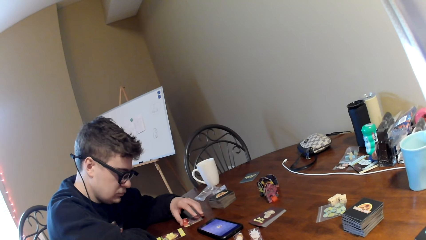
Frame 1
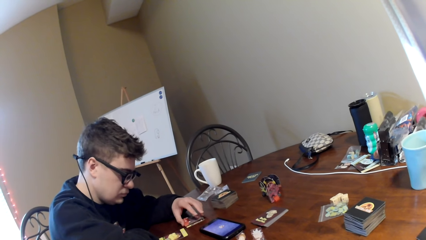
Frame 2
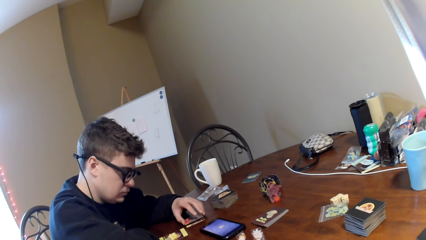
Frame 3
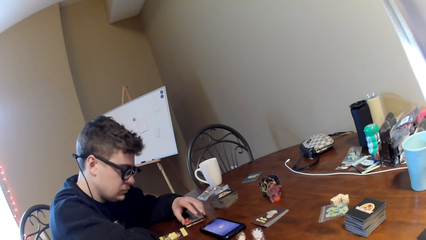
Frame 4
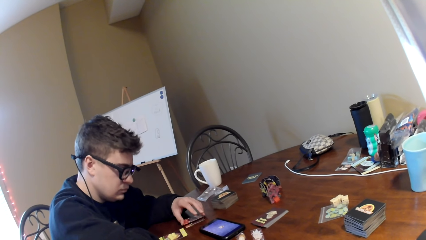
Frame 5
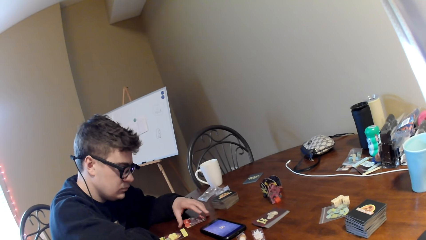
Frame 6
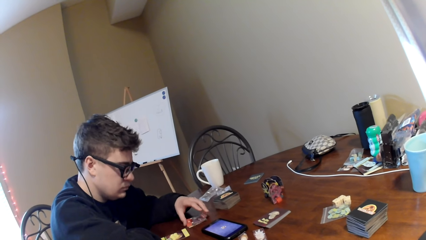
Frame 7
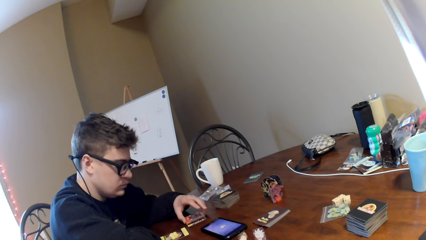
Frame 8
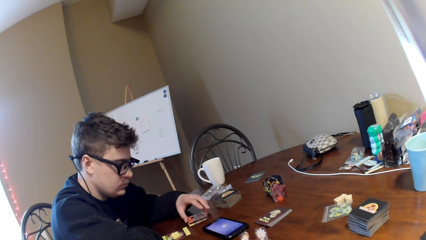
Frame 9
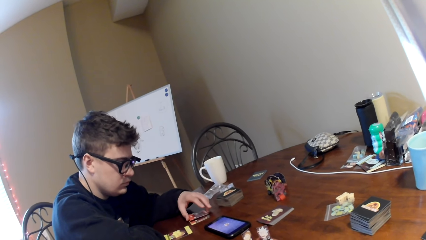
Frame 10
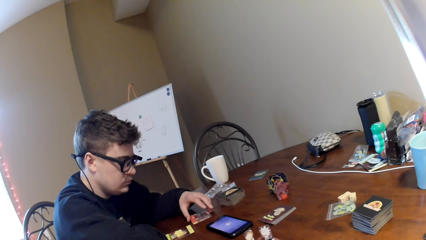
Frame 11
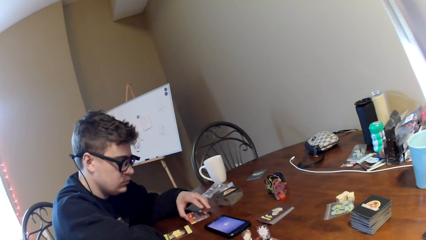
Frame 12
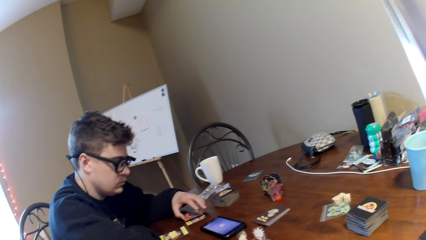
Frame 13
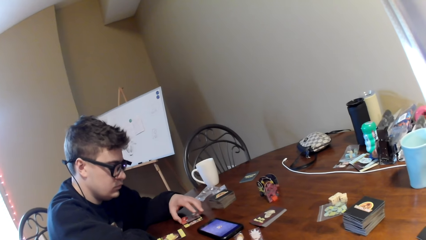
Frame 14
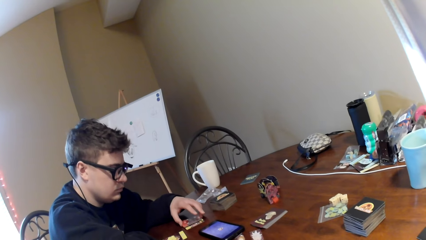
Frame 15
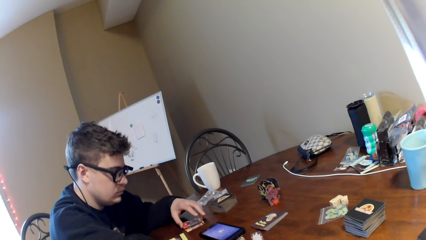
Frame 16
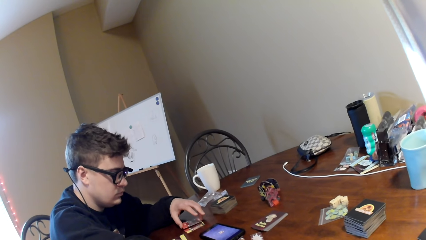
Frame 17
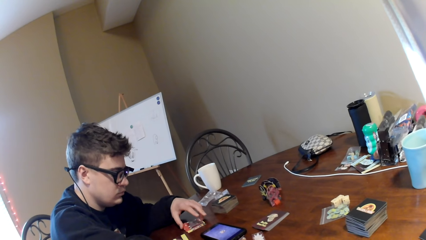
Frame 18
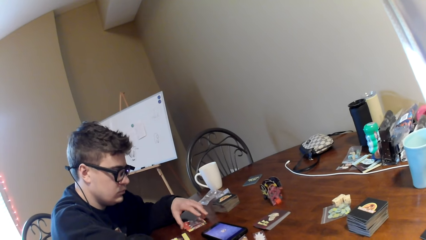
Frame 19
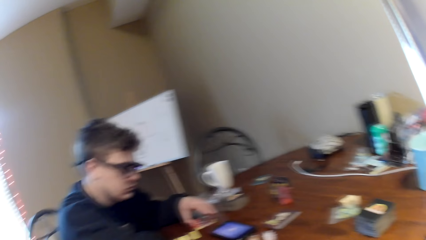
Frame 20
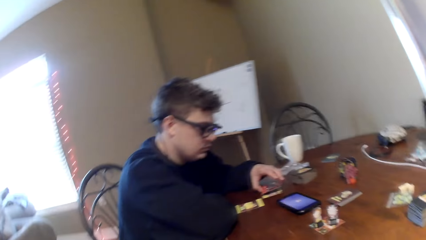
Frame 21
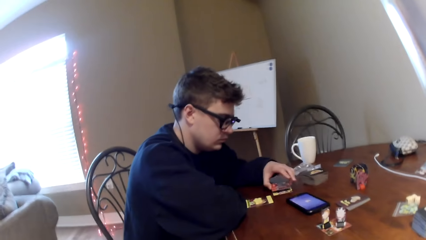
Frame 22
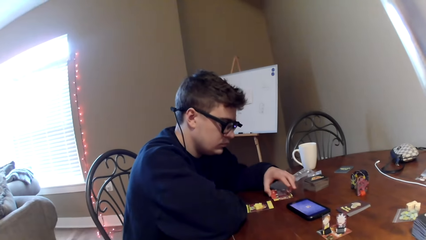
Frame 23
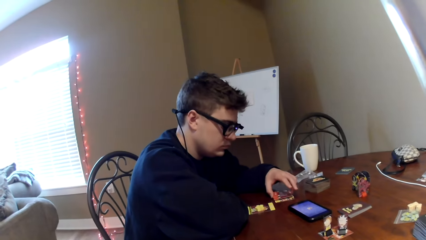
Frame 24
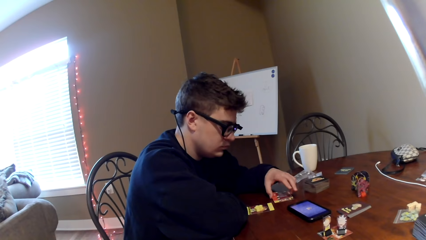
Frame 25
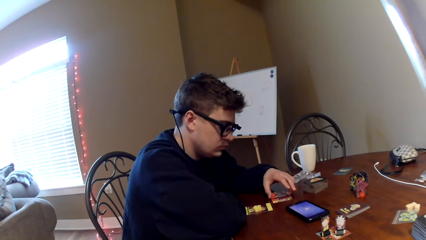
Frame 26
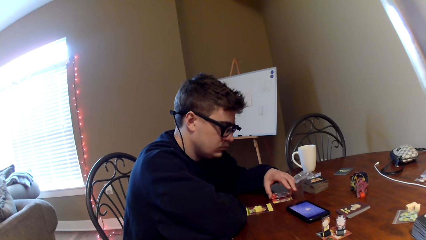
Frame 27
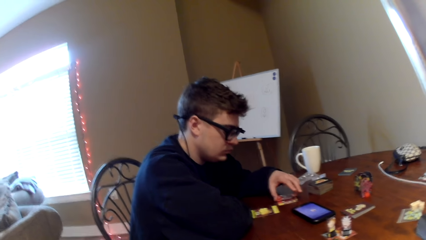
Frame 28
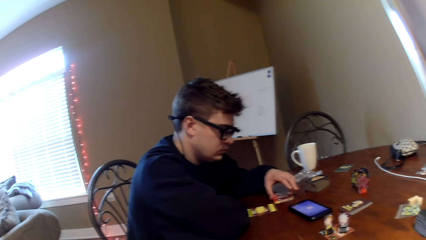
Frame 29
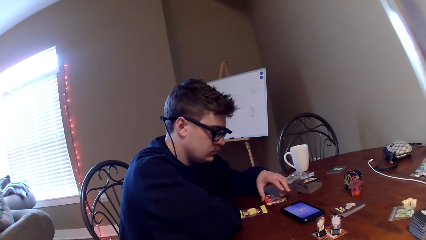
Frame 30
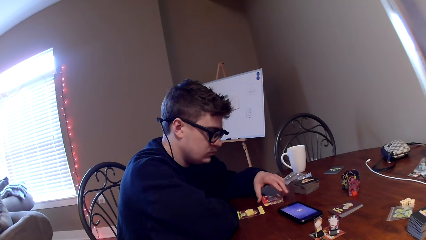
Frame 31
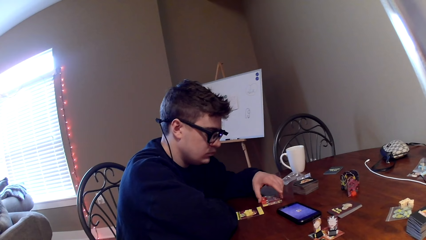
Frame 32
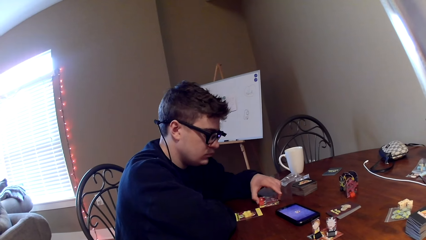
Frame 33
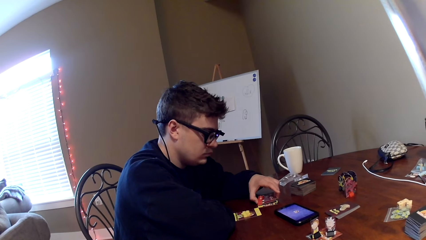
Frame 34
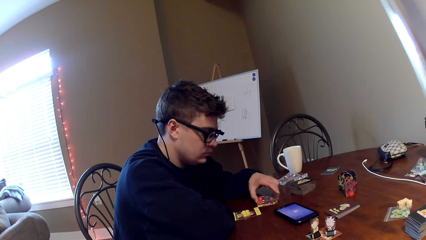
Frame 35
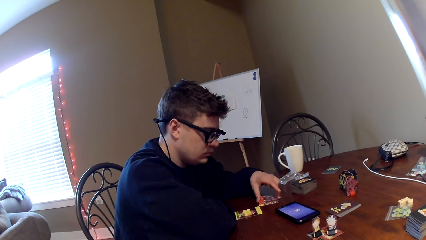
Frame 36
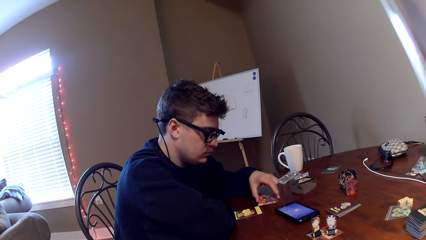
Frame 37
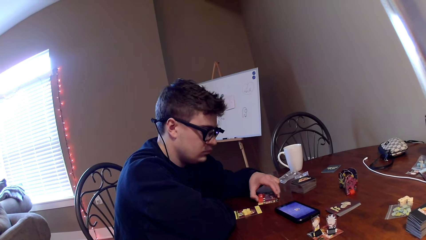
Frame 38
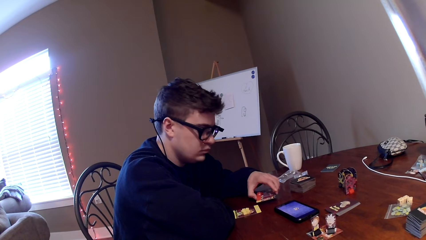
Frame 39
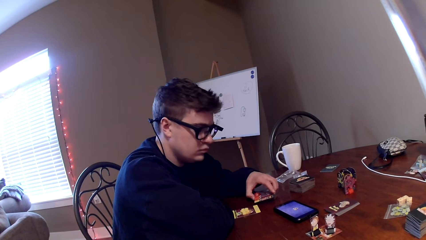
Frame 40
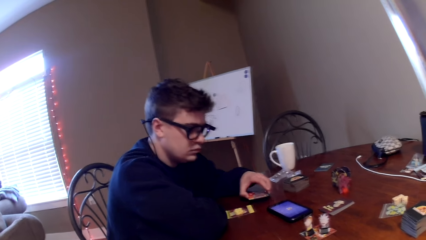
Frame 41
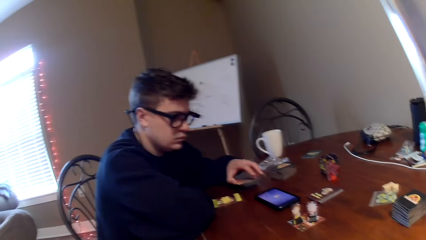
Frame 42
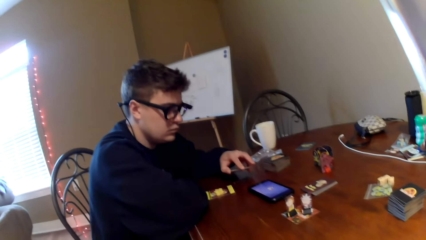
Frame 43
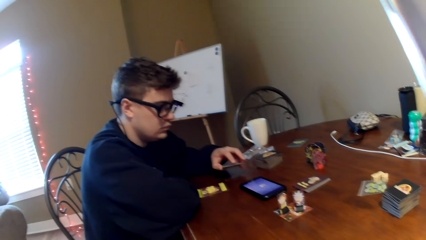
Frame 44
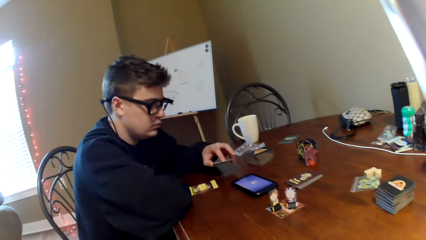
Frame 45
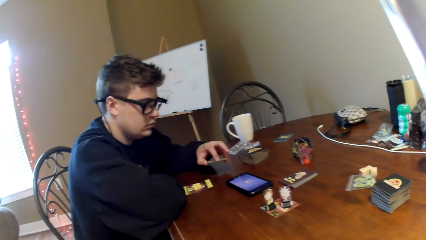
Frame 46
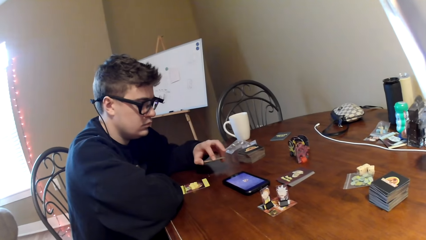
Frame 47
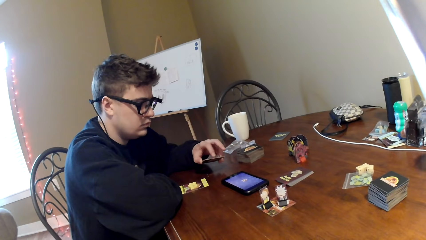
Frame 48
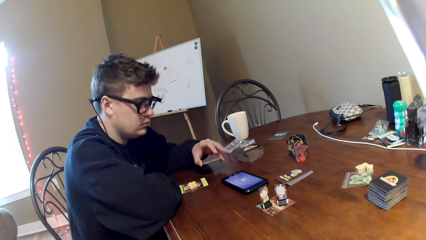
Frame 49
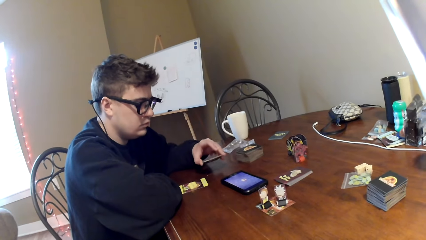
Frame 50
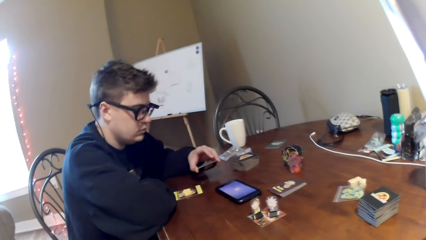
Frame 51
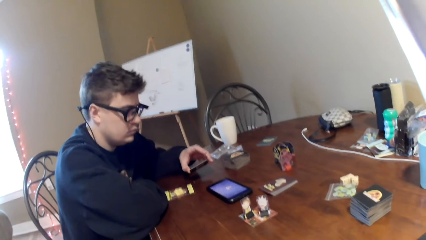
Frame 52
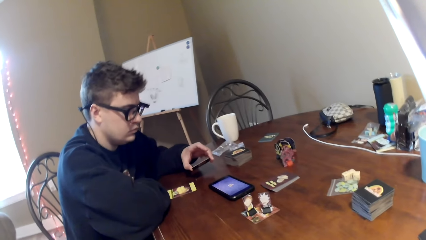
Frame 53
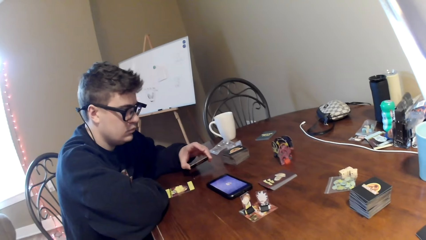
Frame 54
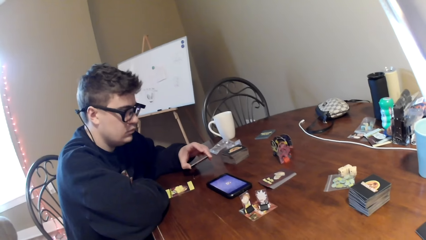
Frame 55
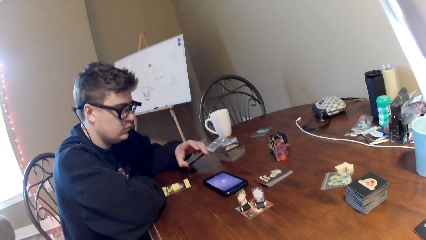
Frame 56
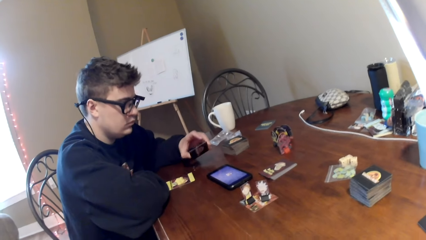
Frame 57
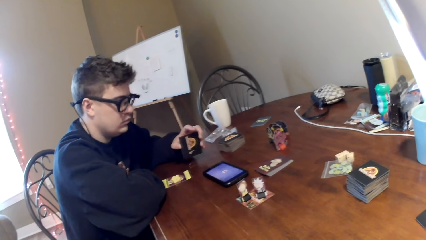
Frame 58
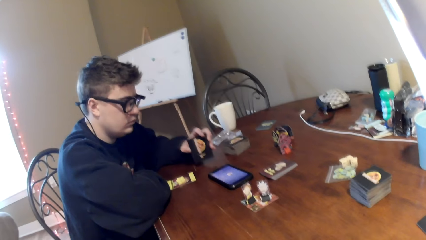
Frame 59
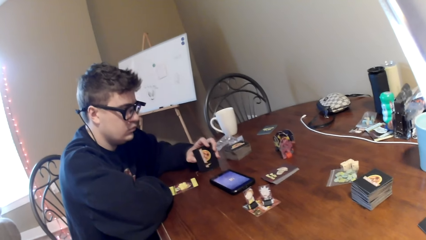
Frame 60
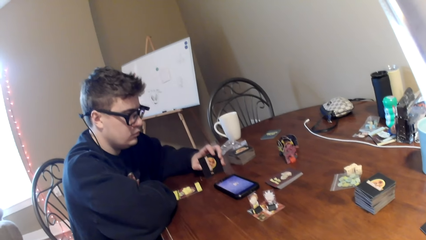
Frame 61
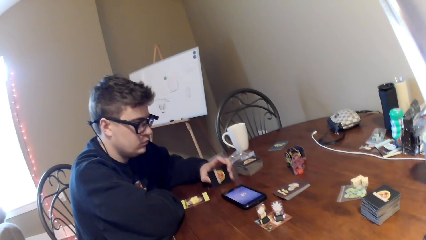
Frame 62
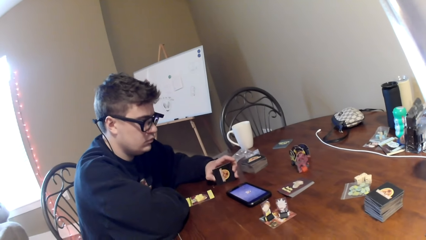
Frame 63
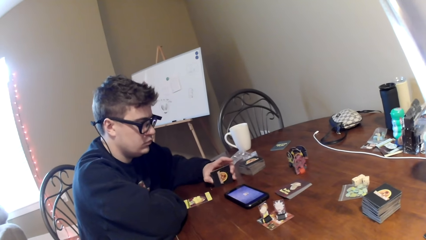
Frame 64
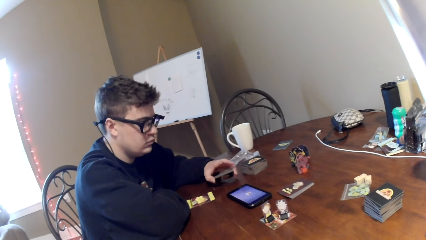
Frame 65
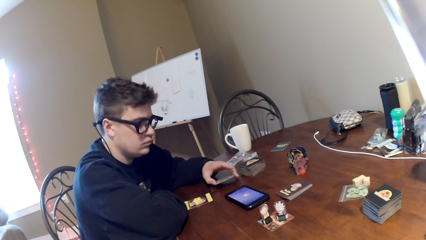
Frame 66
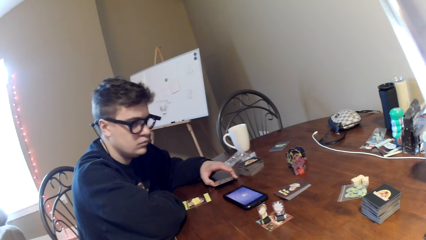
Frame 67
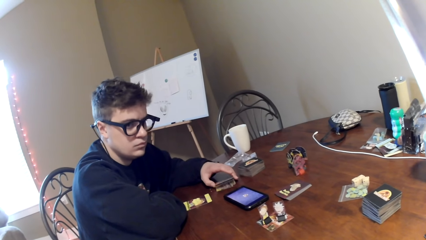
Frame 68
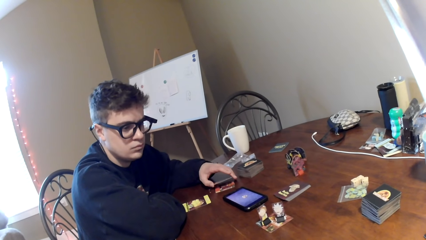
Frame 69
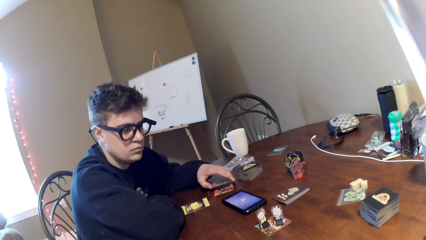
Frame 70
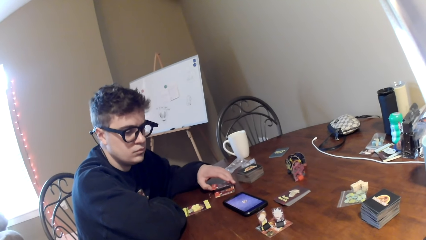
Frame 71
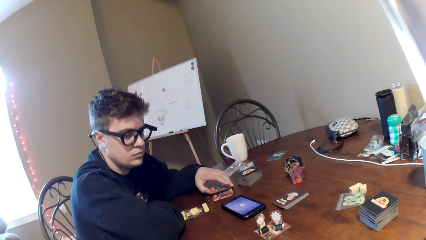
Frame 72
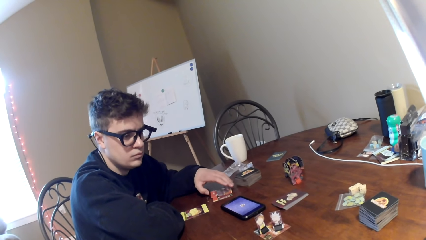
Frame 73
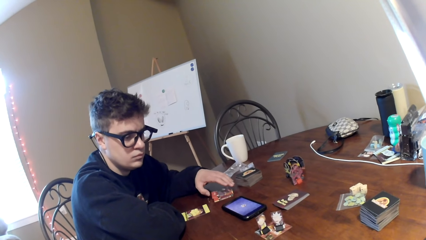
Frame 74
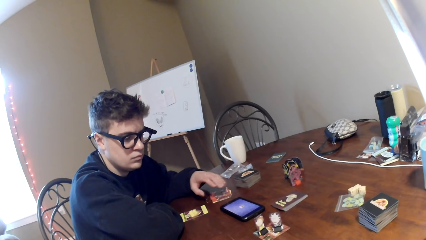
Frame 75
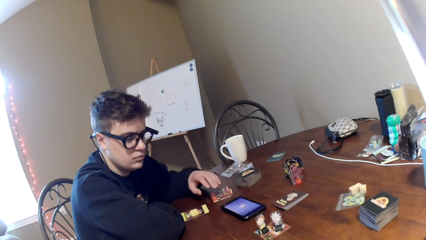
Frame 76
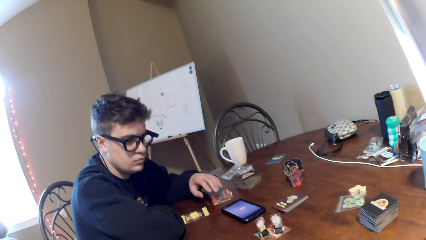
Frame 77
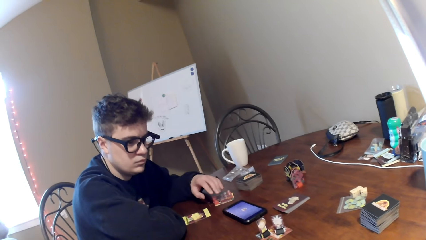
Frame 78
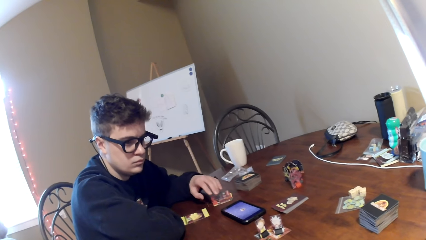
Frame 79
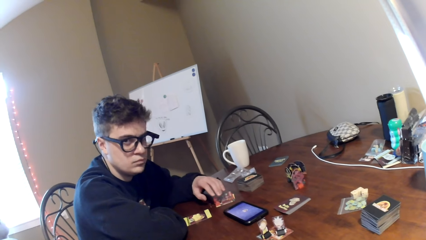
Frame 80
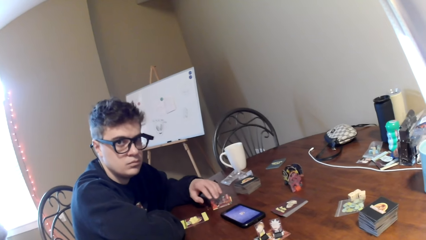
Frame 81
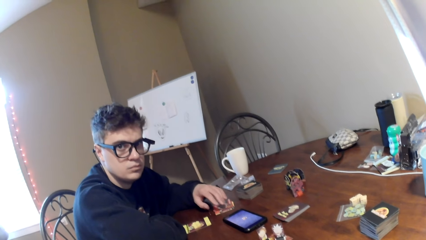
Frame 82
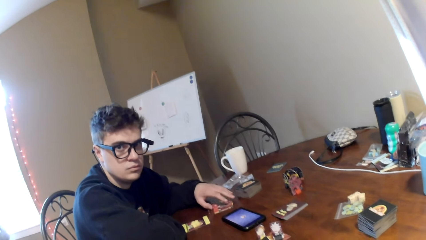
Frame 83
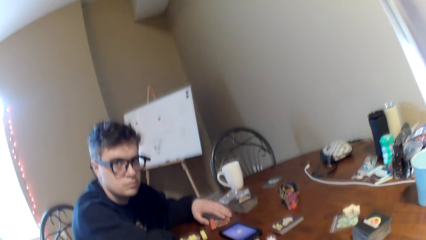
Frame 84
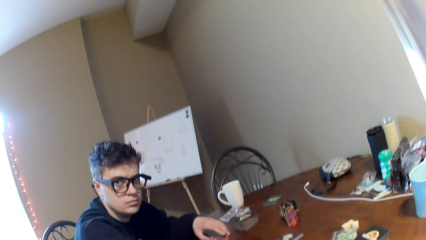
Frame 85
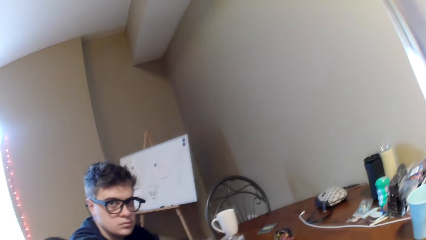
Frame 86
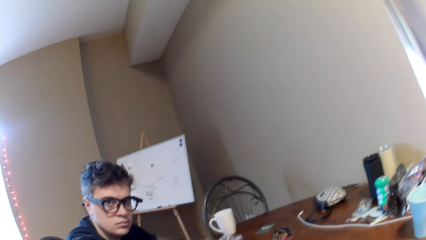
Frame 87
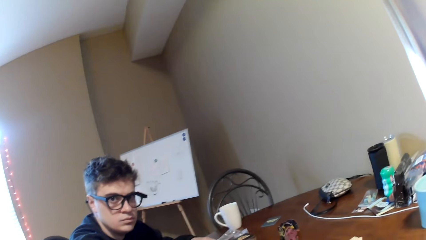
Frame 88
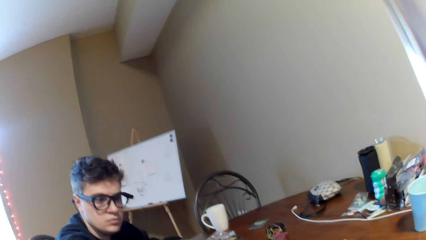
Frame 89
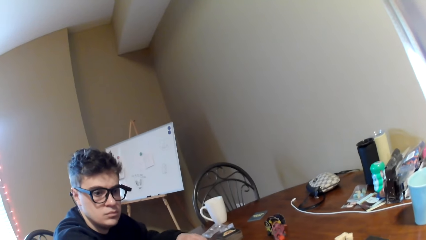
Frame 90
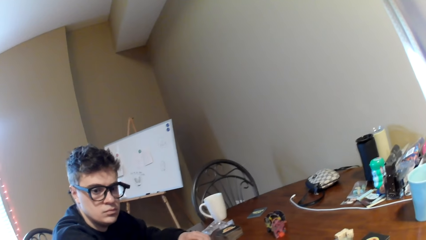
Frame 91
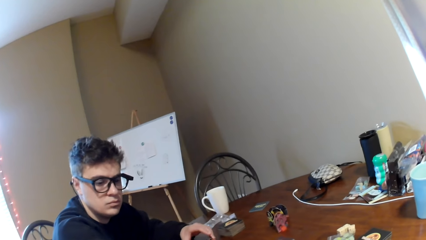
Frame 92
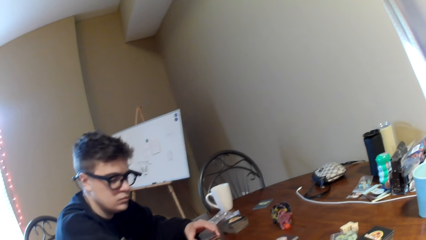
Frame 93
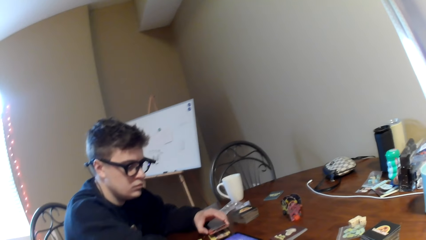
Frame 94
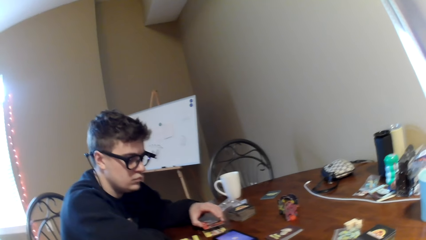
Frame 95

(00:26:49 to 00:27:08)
A man watches a video on a mobile phone and adjusts cards on a table. The camera wearer looks around a room. The man looks at the phone, adjusts the cards on the table, and moves the hand. The man looks around the room. The camera wearer looks around the room.
